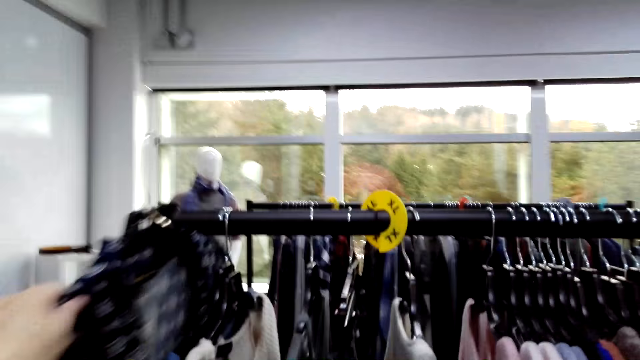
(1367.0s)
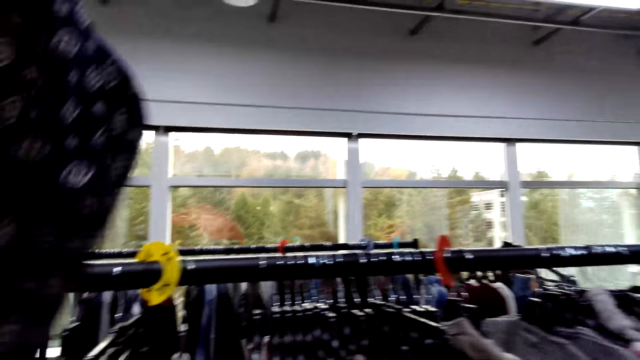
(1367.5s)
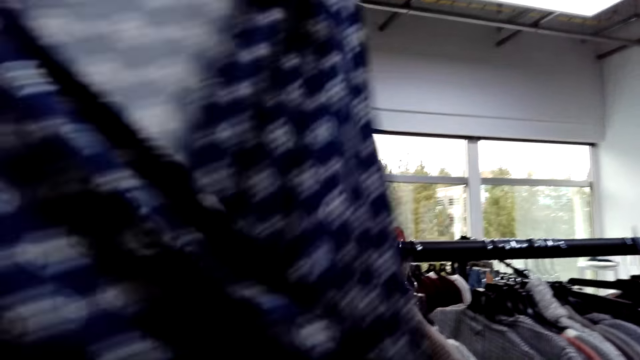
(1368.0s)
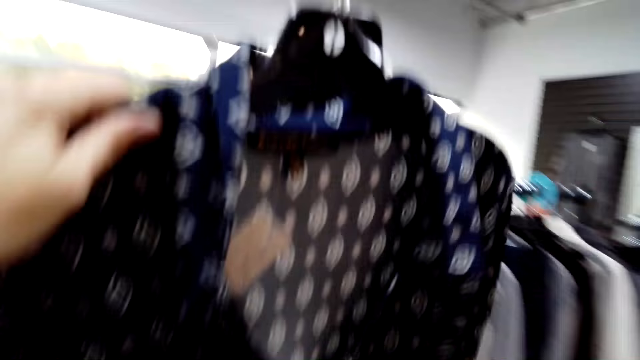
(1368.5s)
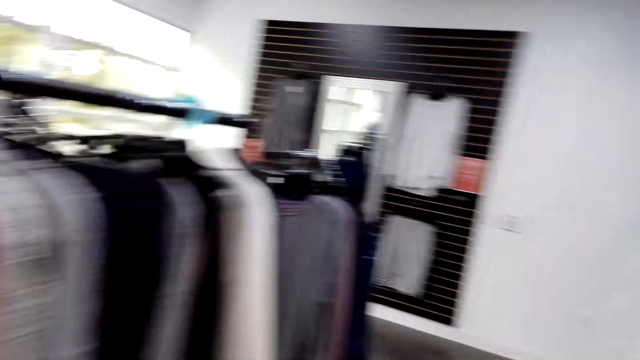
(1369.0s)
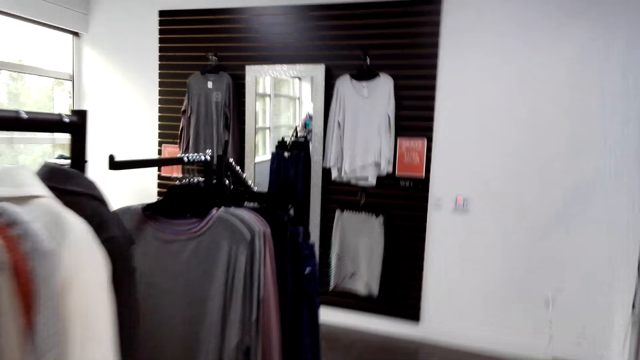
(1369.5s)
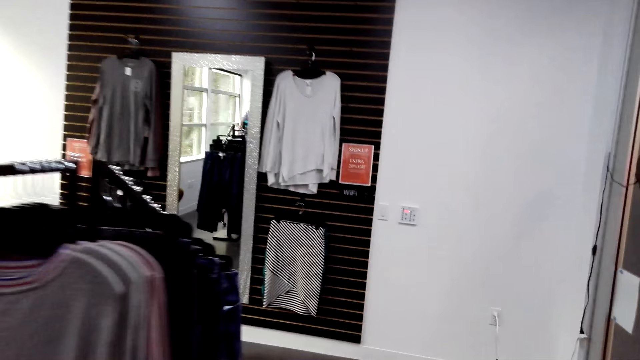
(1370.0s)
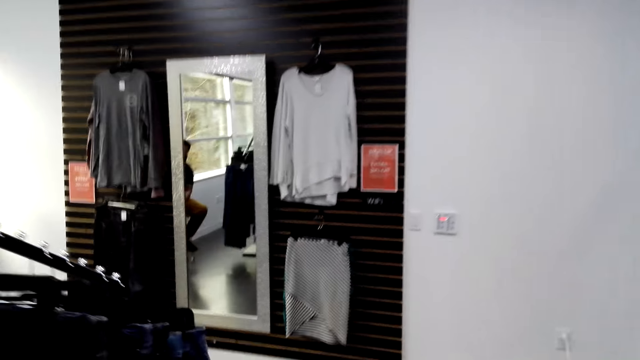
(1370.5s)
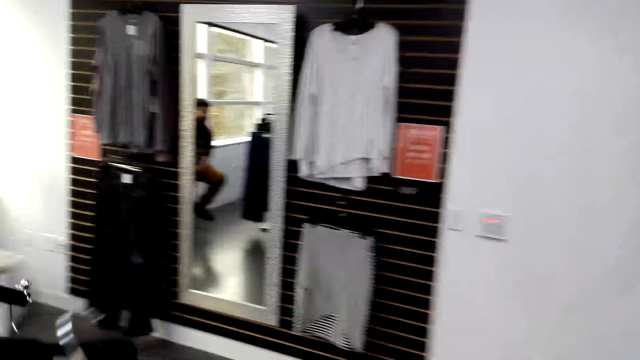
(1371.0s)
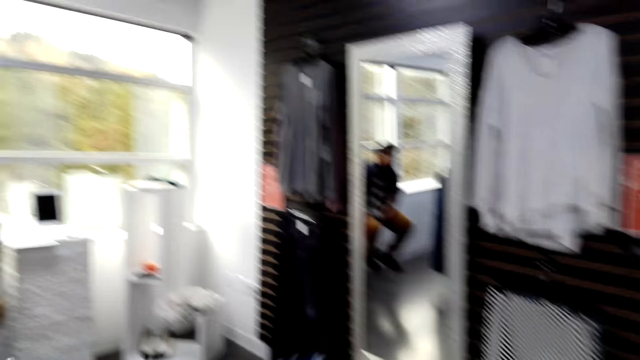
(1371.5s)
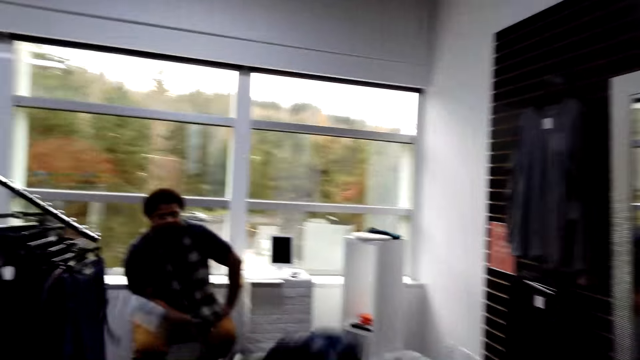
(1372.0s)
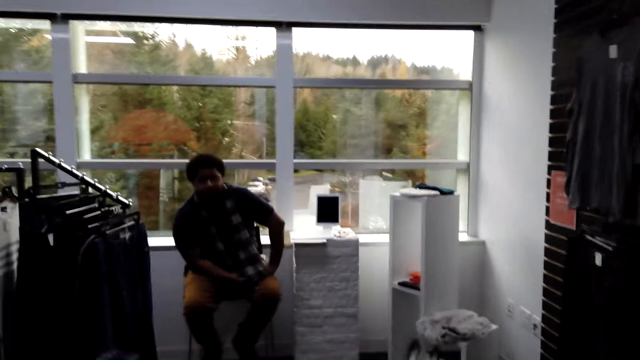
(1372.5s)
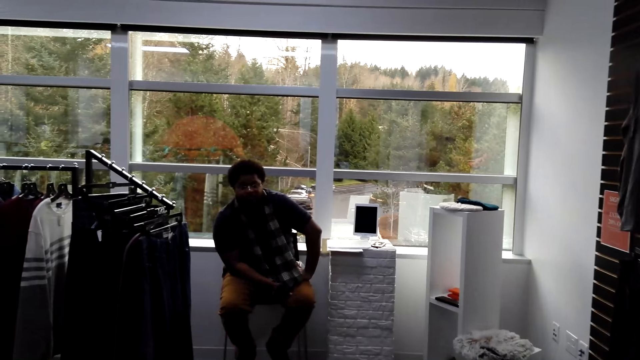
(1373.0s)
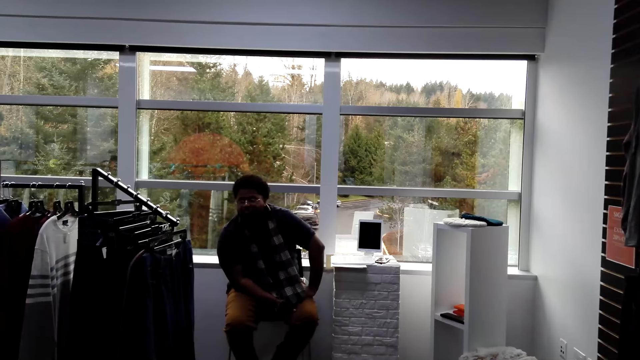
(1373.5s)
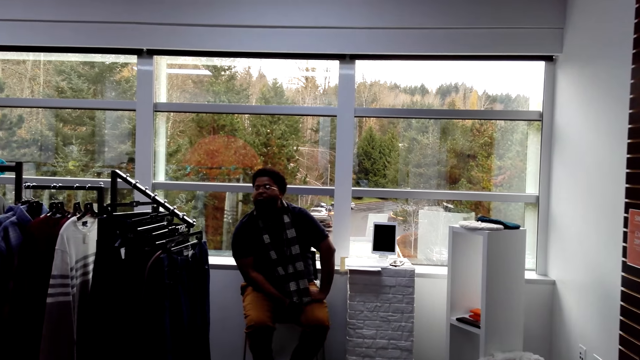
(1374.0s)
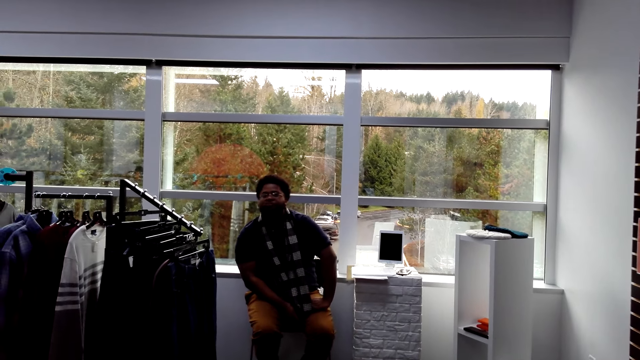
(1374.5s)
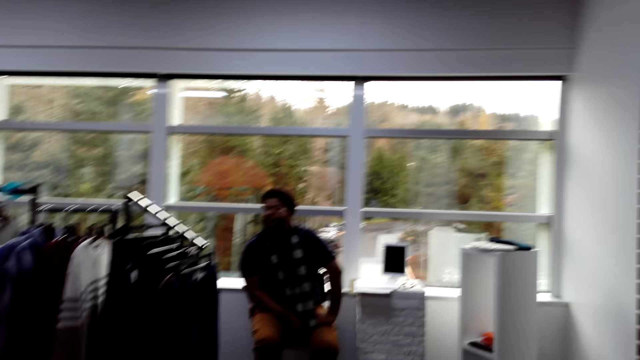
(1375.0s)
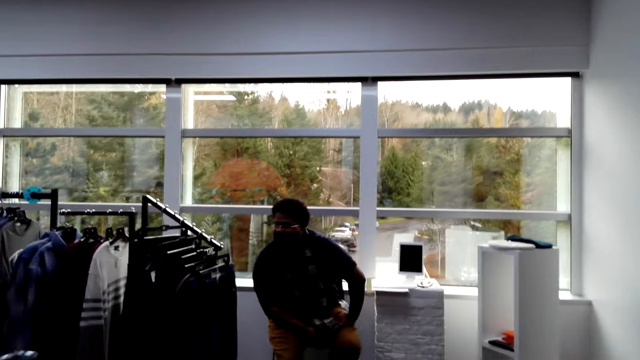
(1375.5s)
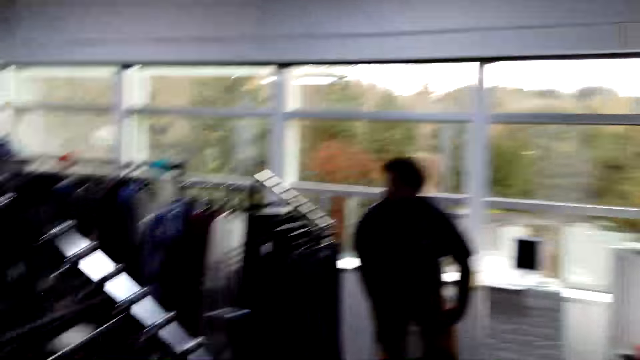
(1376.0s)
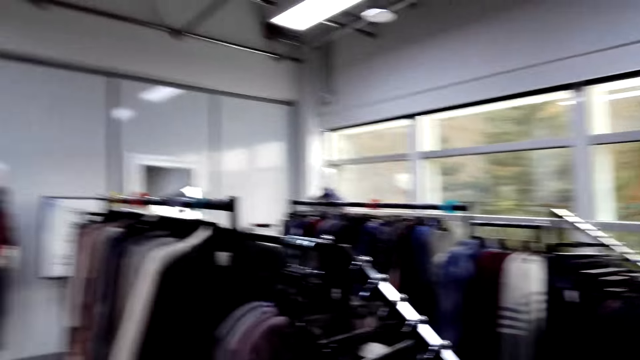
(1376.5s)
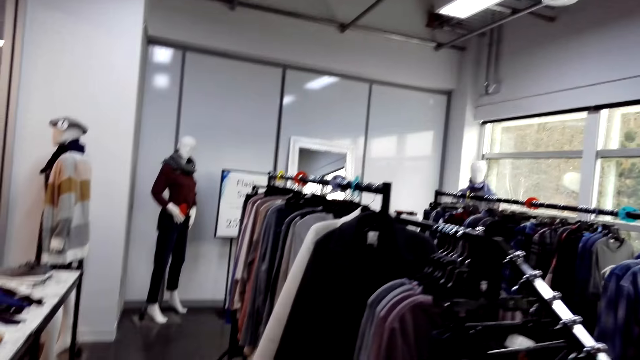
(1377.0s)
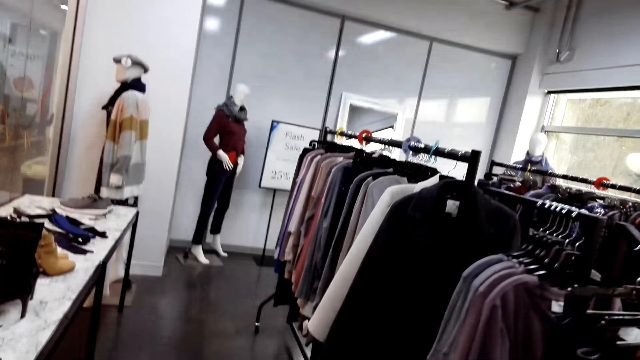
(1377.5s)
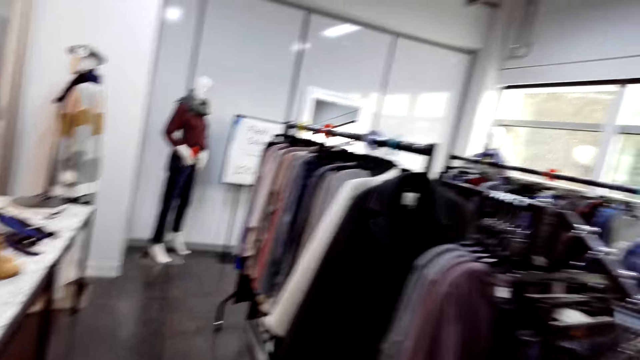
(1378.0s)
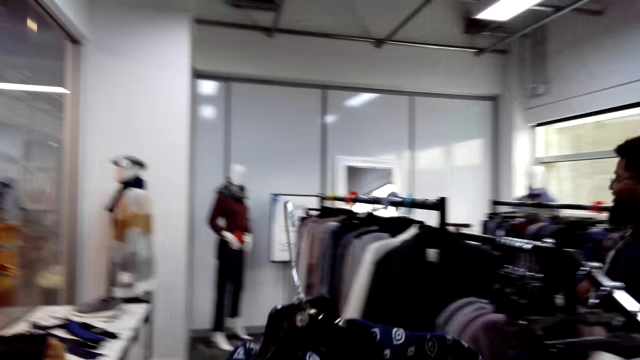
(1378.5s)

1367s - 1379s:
The camera wearer picks up a blouse. They walk around the store. They converse with a cashier. The cashier stands.

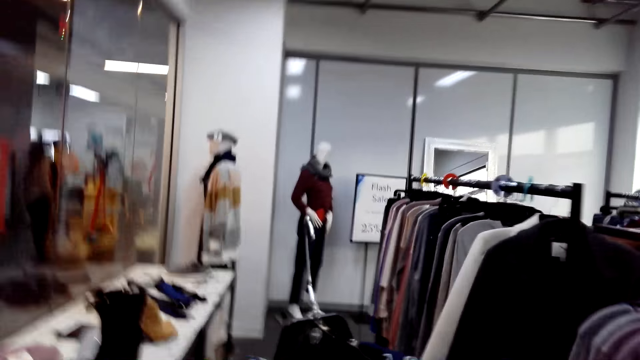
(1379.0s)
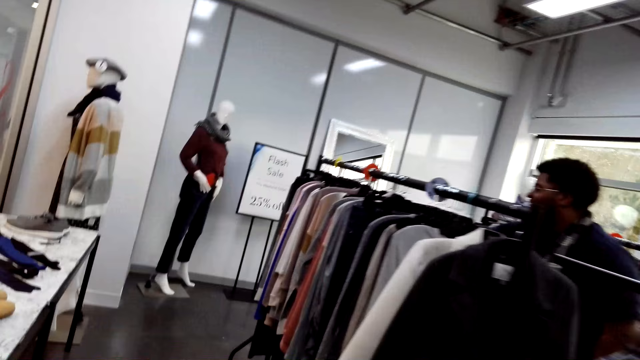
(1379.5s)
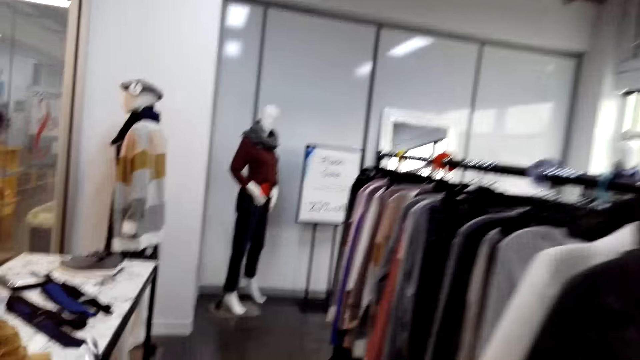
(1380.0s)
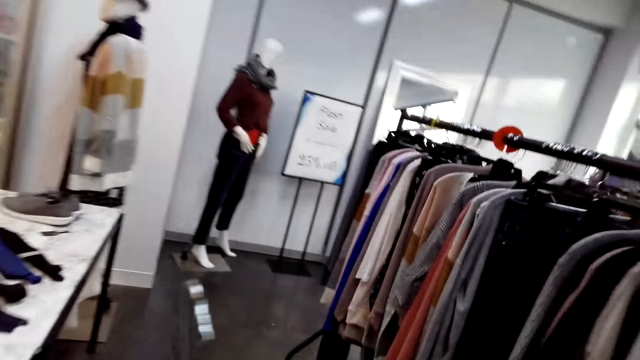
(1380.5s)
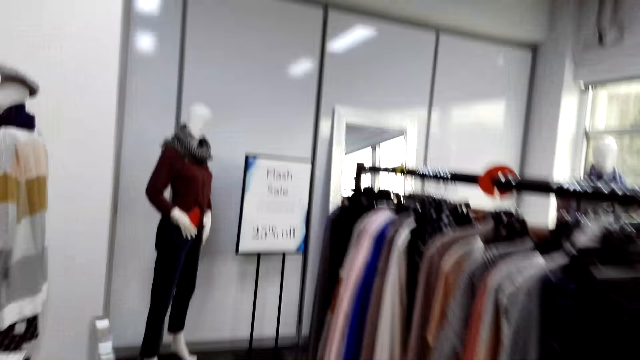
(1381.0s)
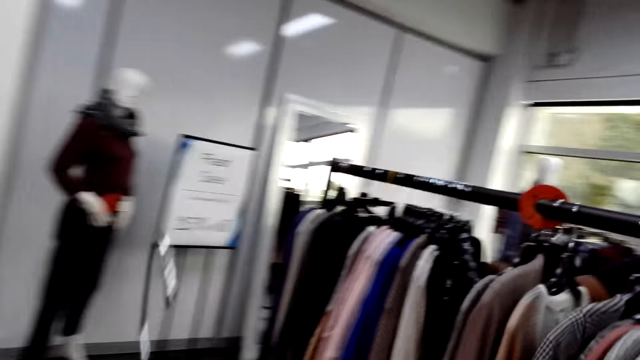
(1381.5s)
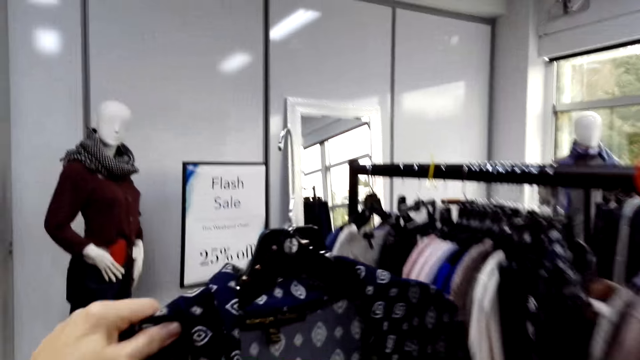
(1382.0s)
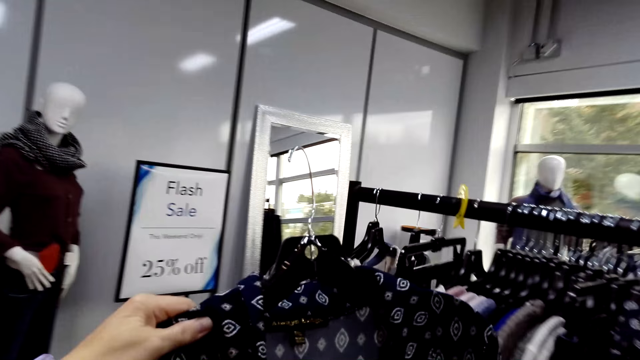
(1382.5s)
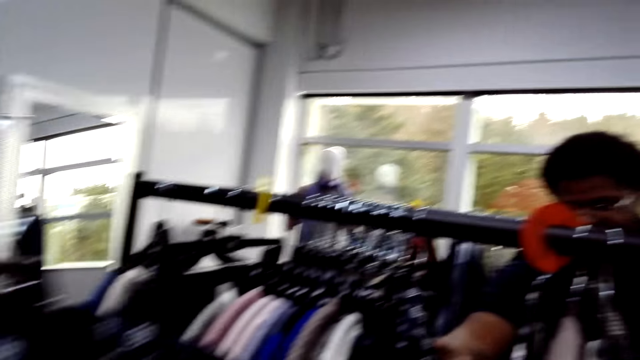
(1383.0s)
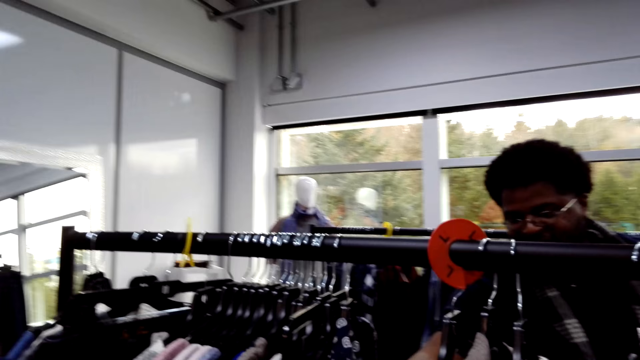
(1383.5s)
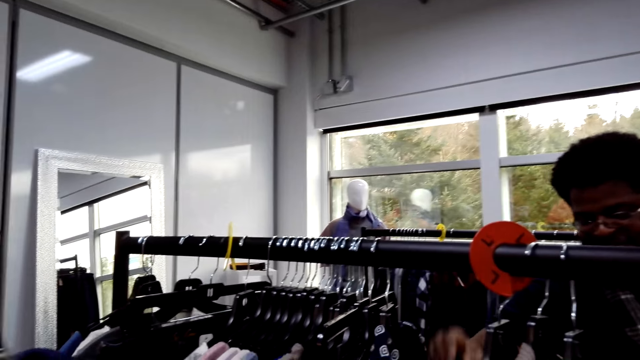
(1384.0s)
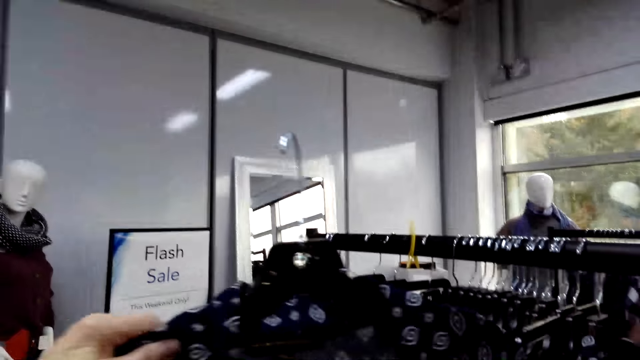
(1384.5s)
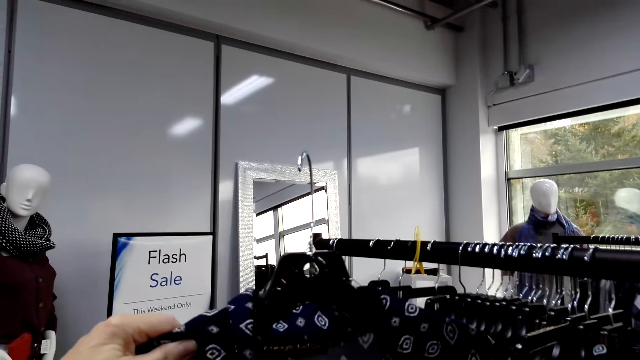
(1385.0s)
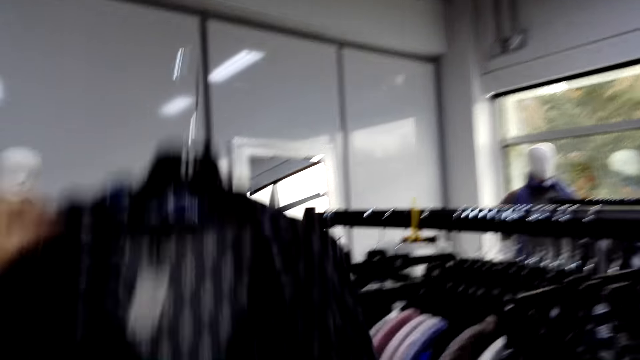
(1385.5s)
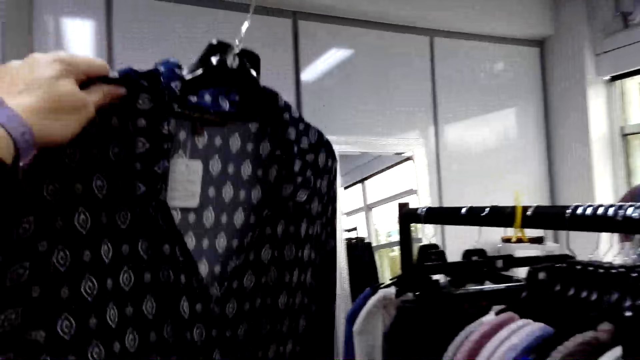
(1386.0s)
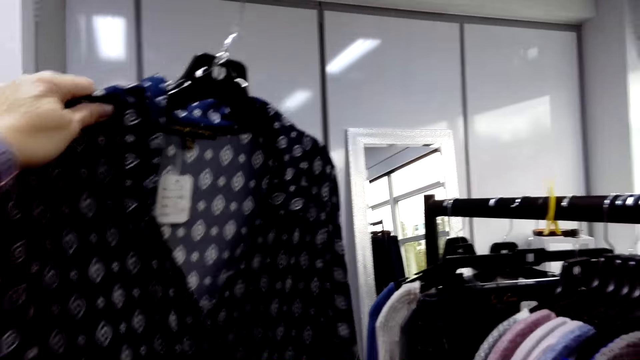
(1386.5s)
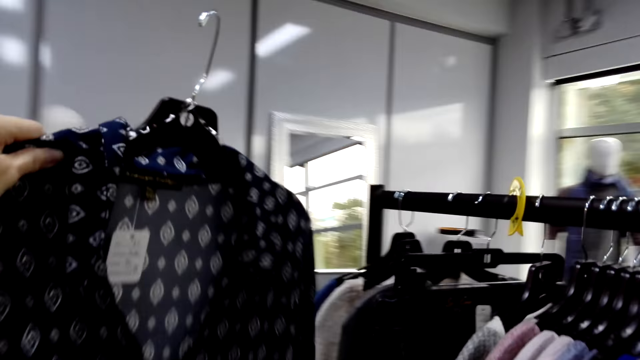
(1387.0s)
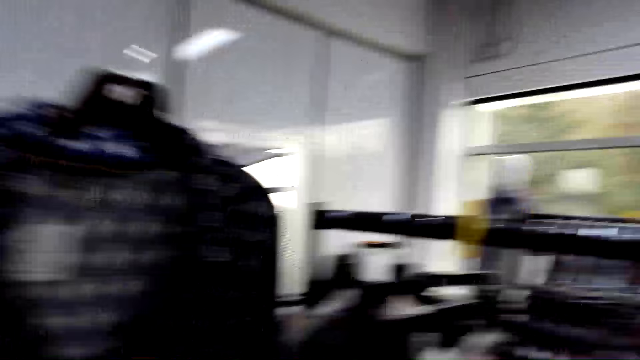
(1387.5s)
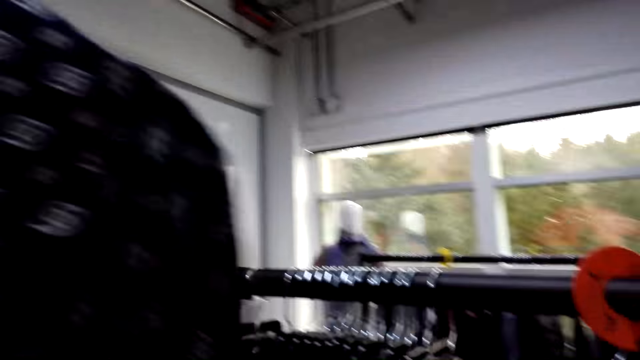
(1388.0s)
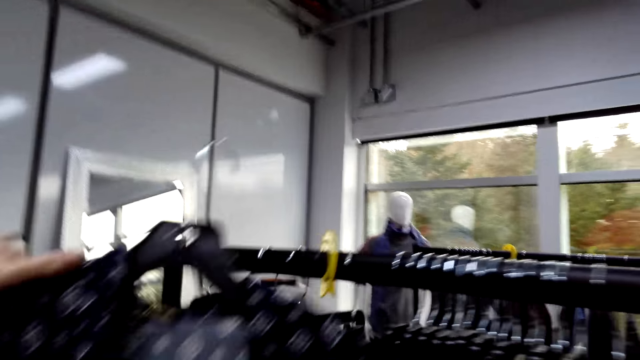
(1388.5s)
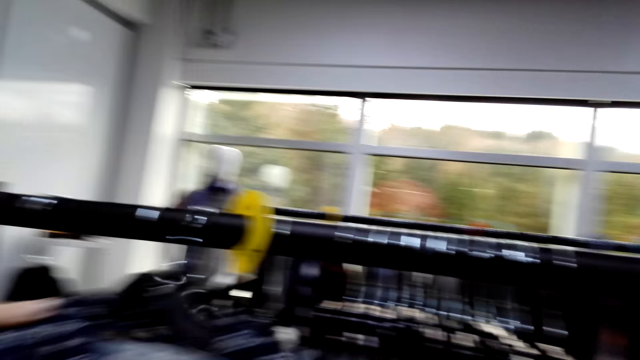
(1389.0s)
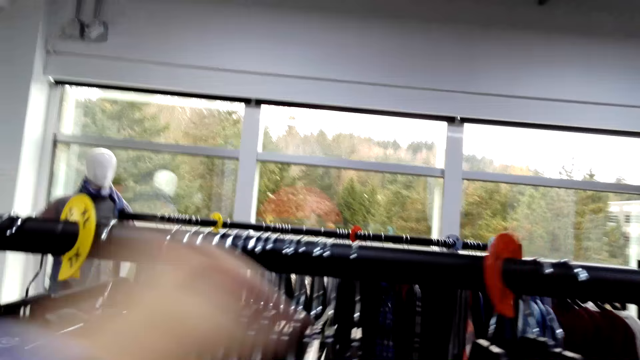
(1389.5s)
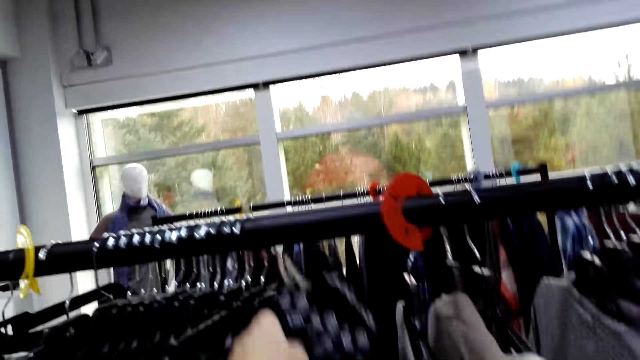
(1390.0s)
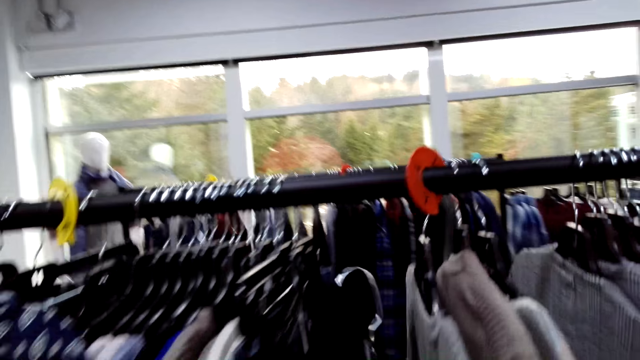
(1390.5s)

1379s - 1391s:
The camera wearer holds a cloth. A cashier touches. The camera wearer lifts a blouse. They hang the blouse on a rack.
